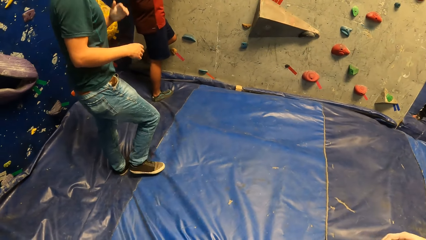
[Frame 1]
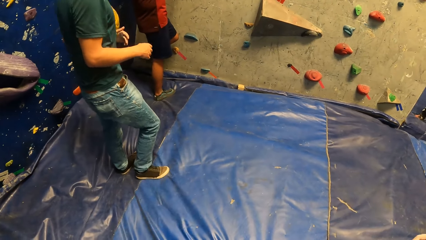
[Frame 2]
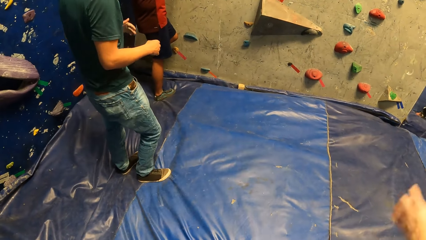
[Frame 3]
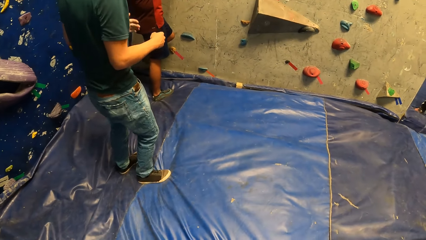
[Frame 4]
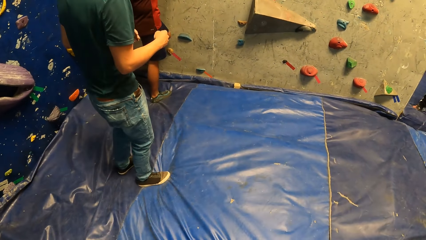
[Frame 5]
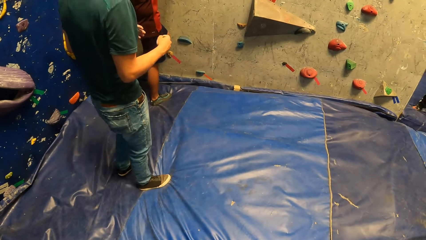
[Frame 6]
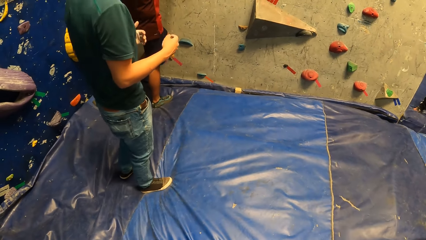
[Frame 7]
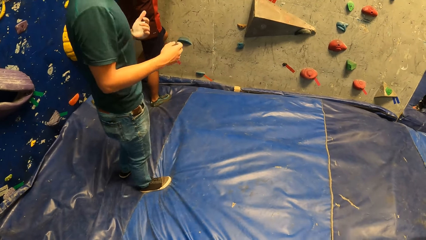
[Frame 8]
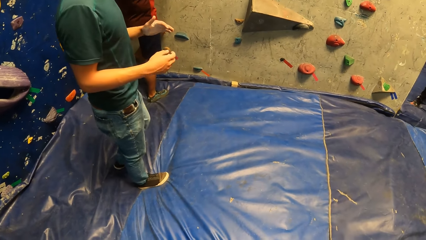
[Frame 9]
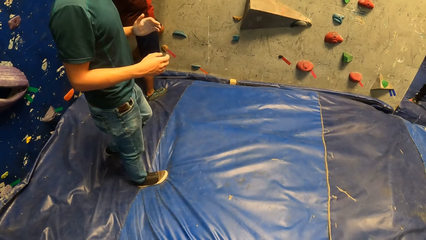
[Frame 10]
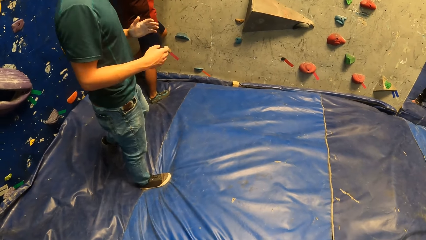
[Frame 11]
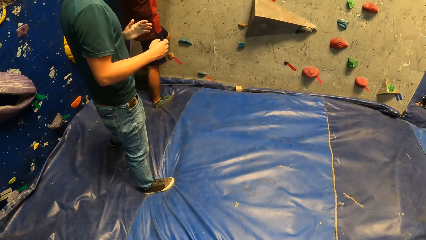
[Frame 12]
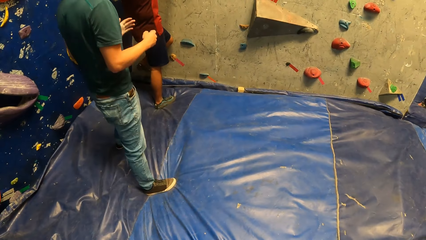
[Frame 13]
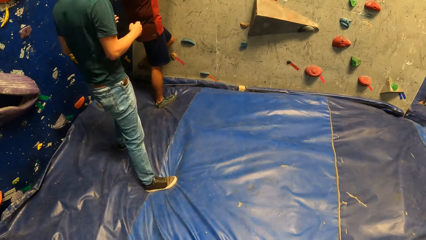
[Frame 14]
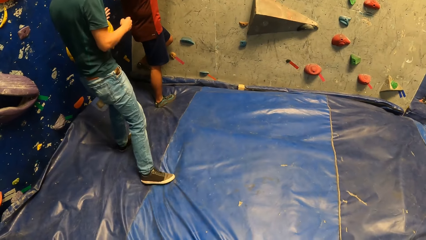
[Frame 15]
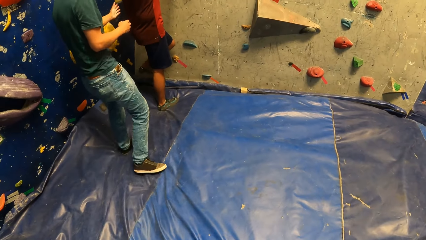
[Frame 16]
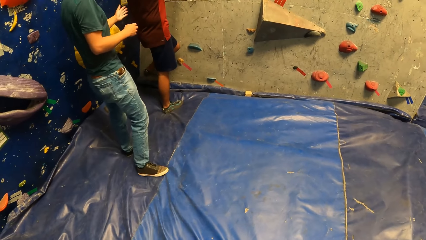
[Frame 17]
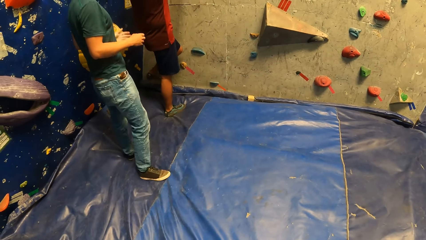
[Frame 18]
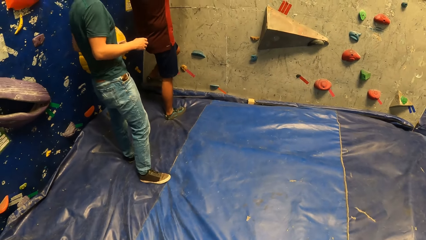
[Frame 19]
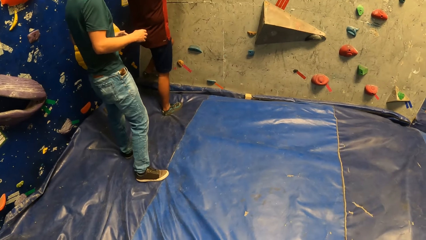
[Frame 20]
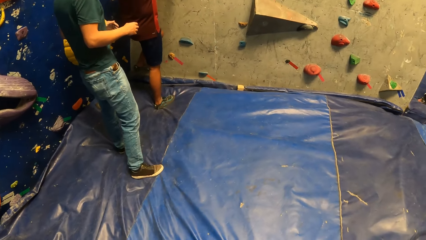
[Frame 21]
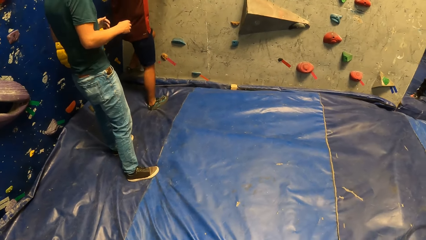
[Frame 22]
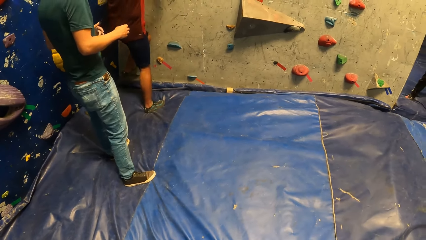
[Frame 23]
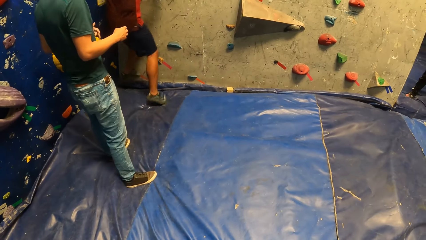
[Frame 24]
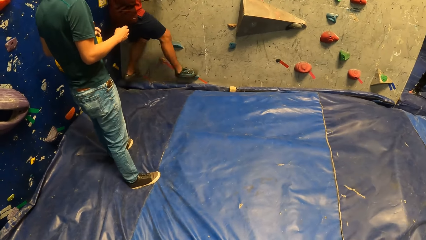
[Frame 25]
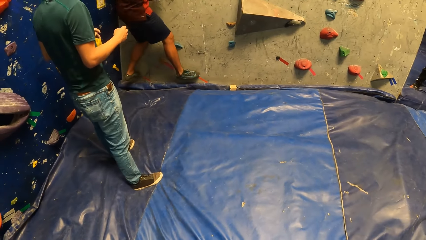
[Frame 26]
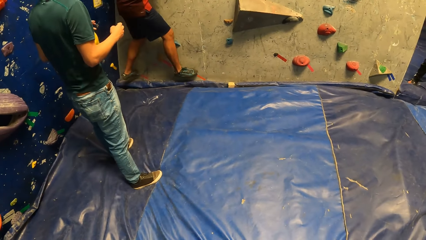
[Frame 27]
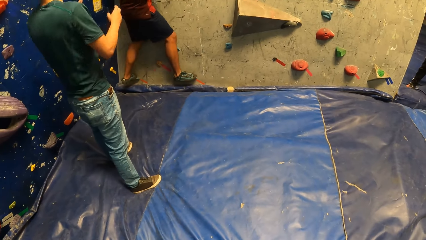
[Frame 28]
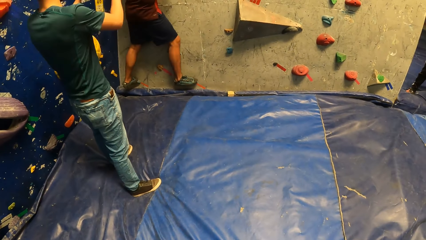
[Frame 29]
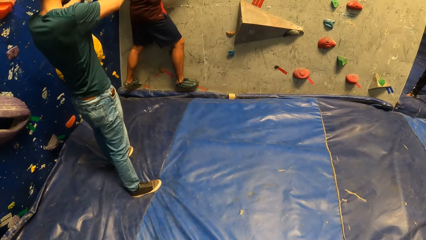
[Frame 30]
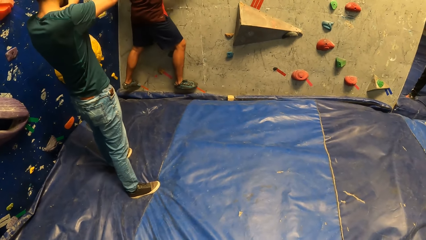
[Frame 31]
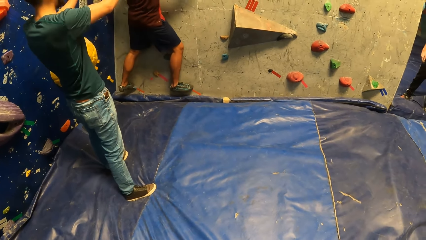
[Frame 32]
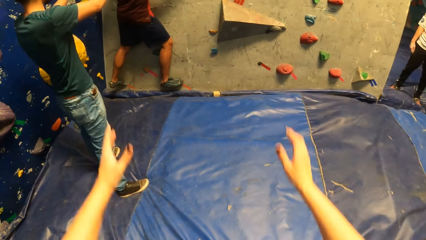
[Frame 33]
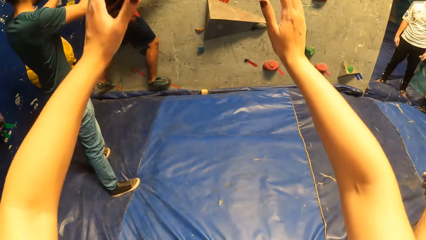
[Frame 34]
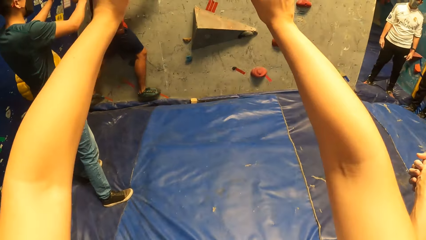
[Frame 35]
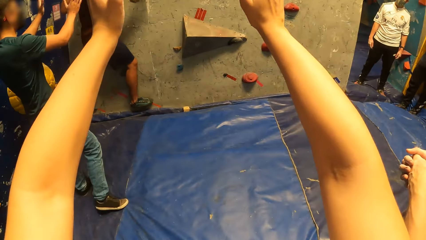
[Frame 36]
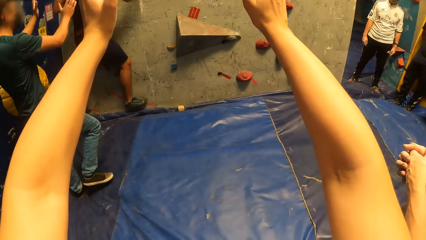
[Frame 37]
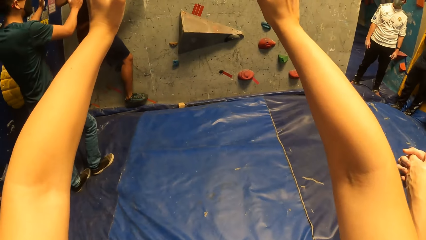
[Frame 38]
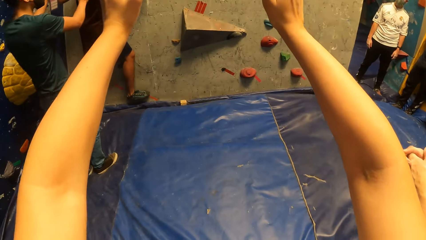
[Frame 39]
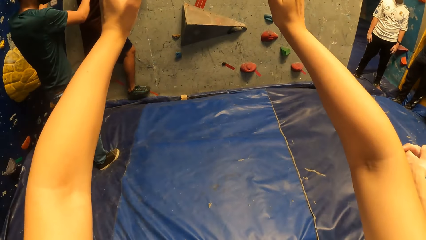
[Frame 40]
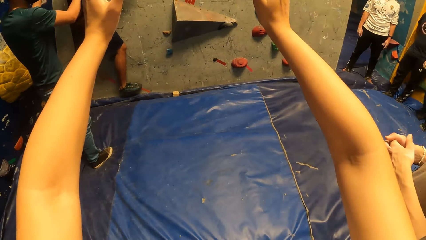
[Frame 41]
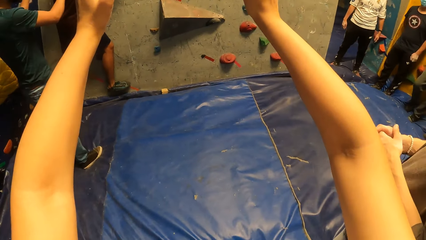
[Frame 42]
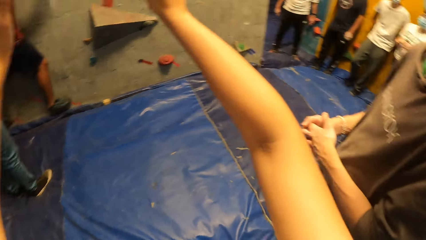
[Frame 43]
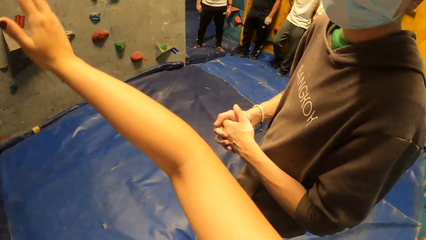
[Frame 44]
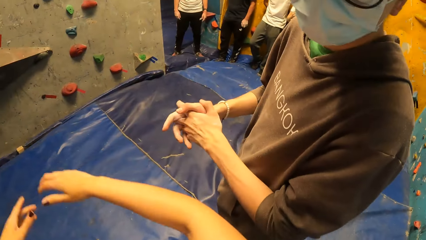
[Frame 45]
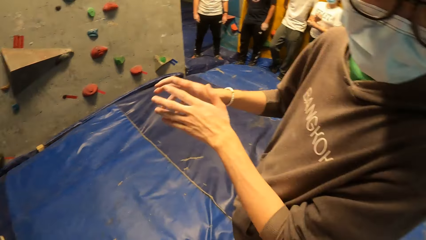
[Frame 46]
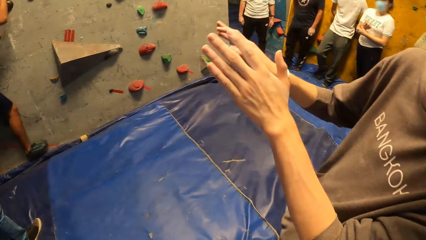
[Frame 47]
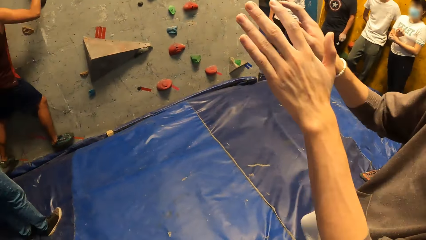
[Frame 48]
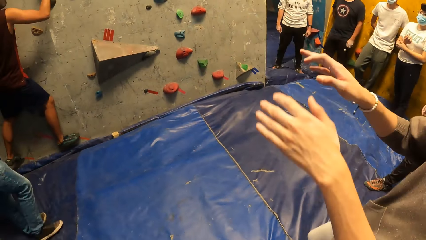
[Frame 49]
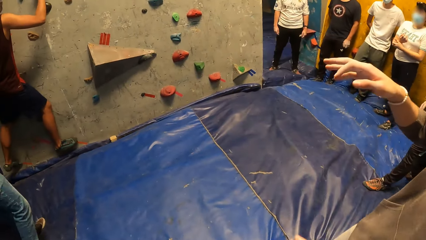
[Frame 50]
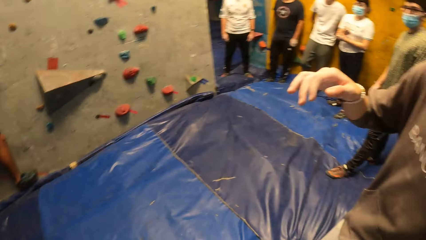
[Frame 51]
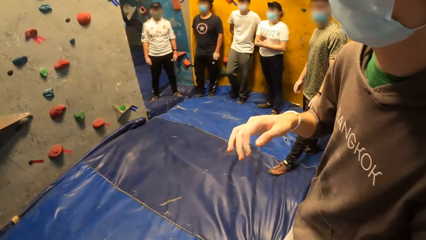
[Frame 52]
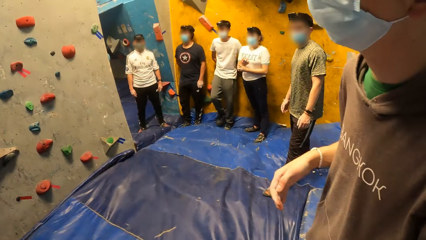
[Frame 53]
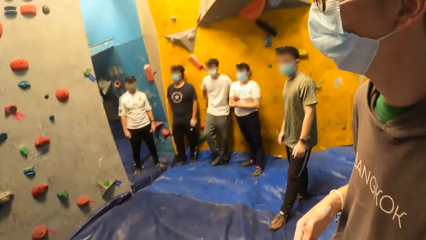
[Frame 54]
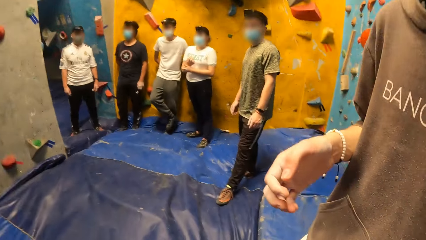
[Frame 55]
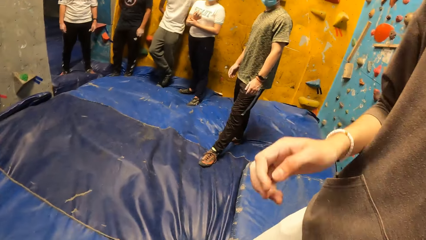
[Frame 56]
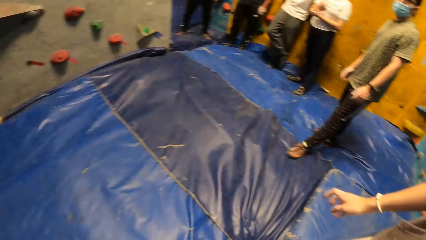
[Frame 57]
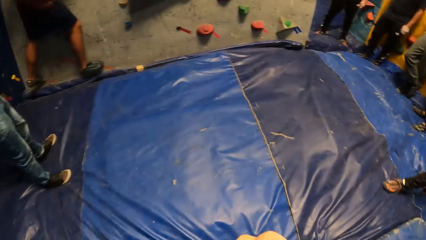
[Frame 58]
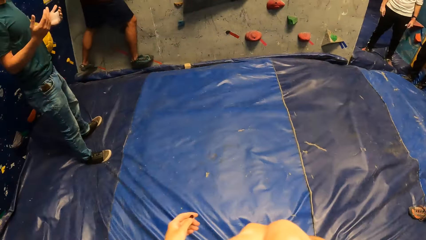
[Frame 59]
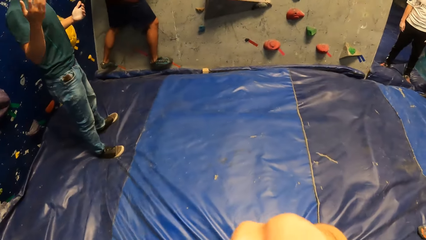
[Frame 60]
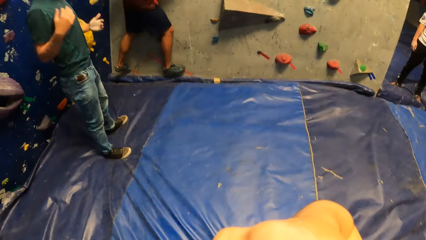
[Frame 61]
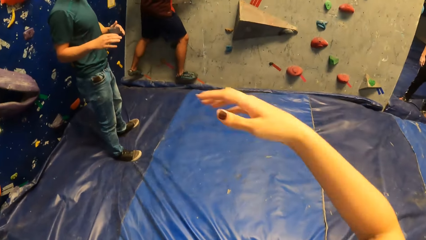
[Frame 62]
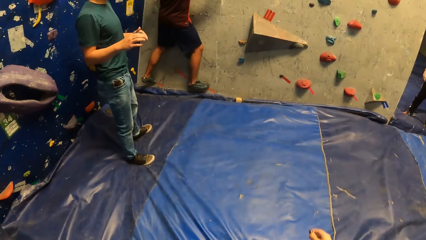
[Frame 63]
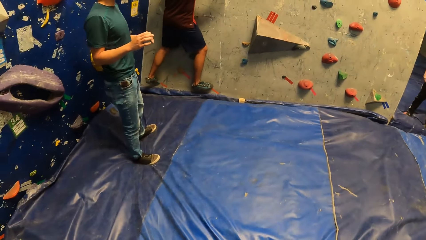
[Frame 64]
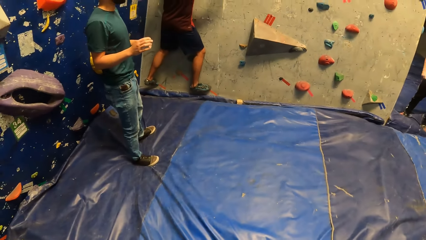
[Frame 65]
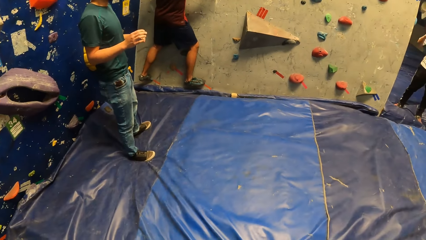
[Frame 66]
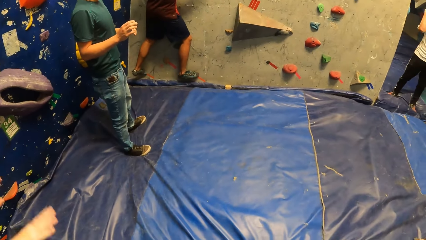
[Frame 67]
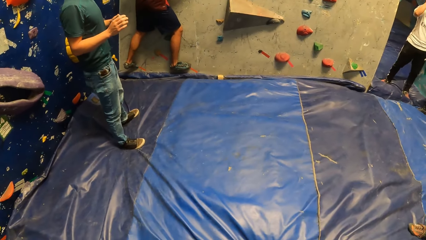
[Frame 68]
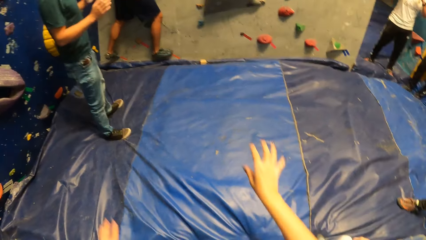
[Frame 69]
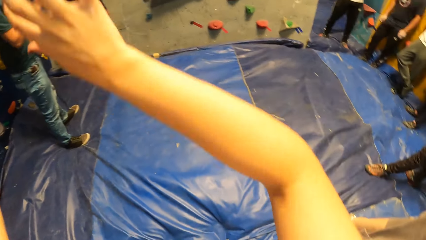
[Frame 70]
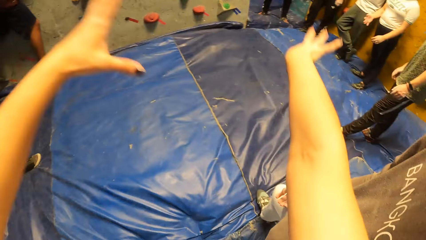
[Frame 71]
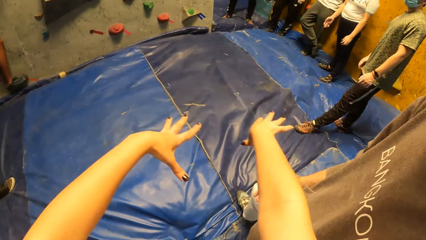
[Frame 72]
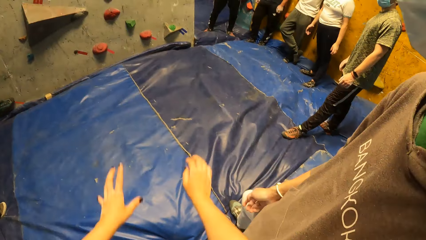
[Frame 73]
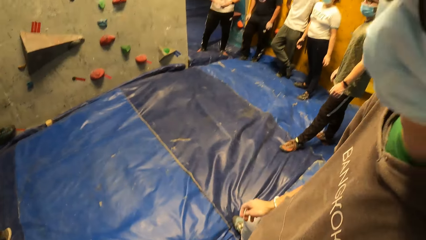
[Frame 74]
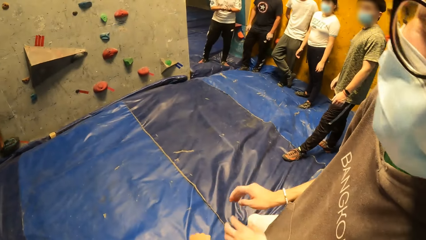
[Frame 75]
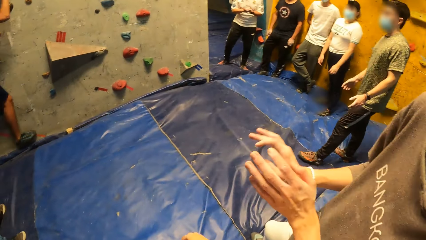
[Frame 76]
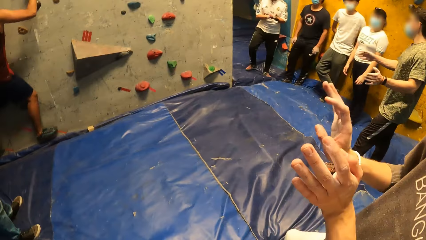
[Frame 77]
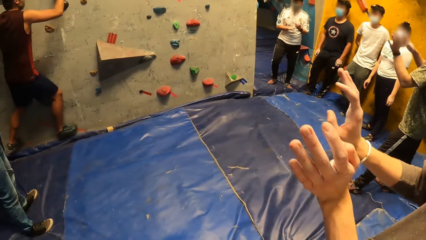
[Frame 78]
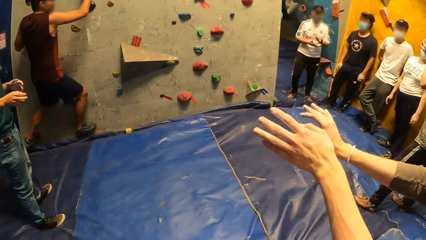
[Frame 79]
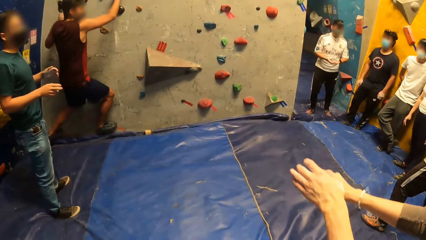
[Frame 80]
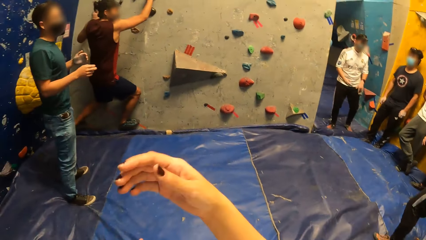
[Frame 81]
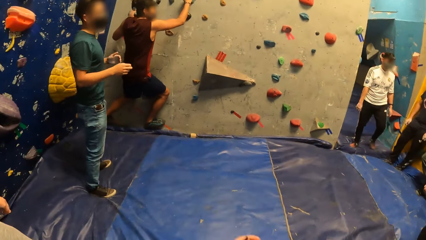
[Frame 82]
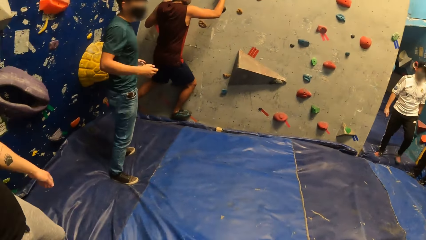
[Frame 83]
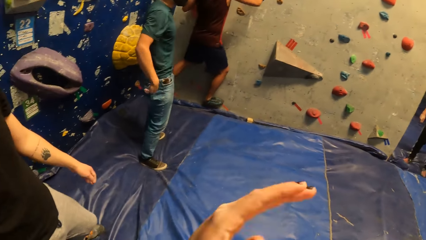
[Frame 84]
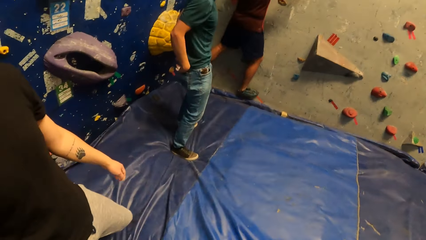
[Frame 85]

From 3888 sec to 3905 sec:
A man walks around. The camera wearer raises her hands. The man talks to the camera wearer. The camera wearer talks to the man.
